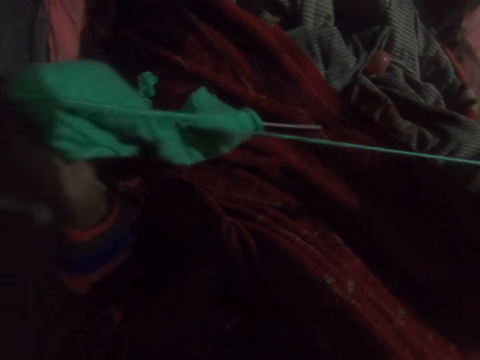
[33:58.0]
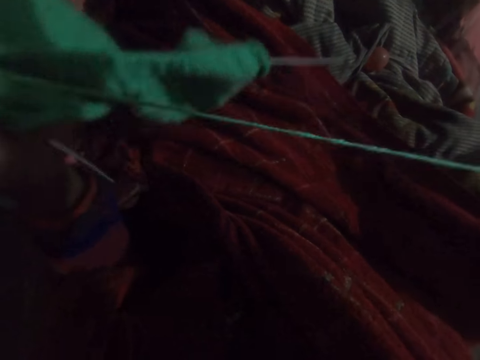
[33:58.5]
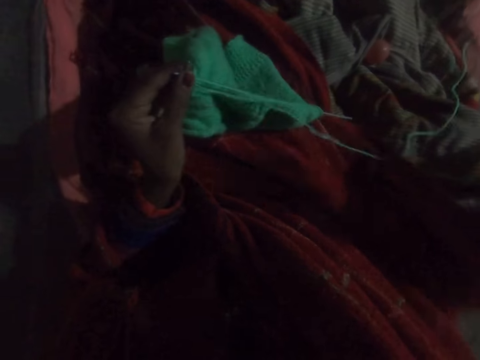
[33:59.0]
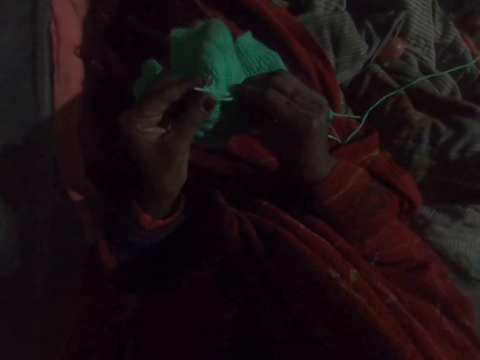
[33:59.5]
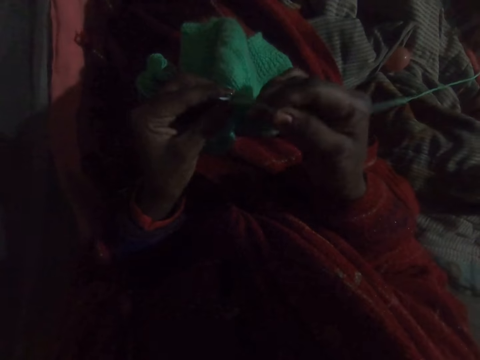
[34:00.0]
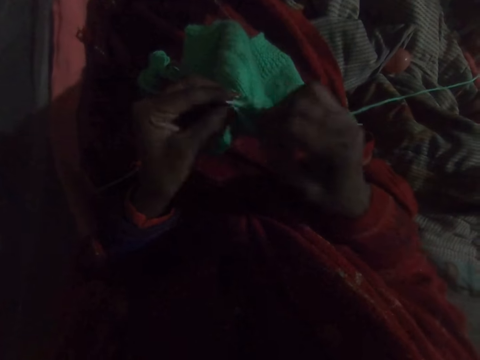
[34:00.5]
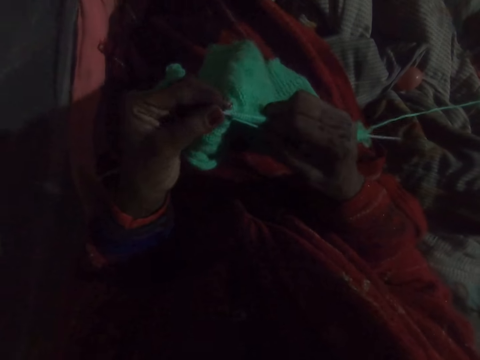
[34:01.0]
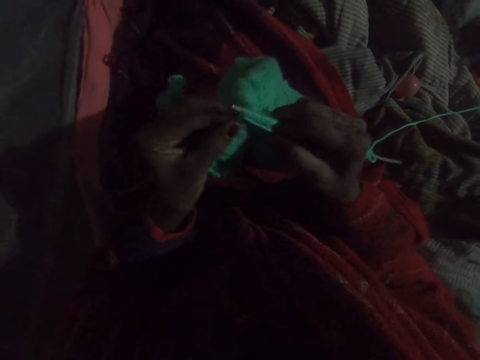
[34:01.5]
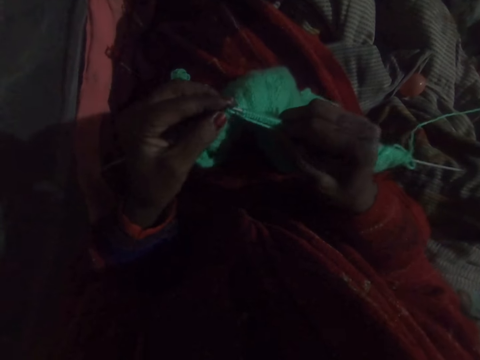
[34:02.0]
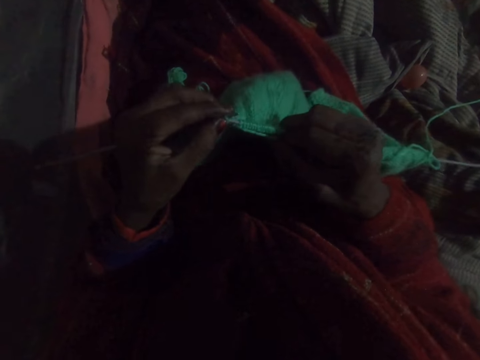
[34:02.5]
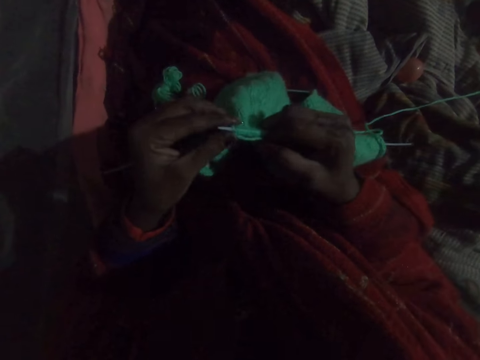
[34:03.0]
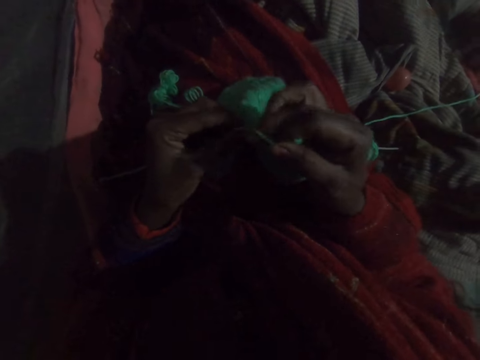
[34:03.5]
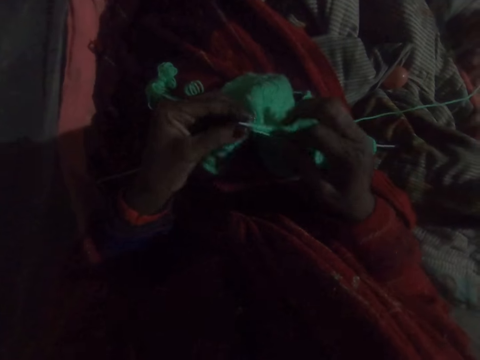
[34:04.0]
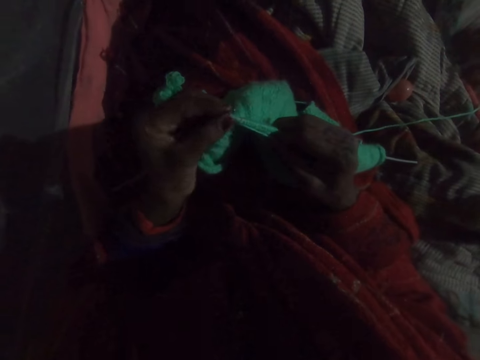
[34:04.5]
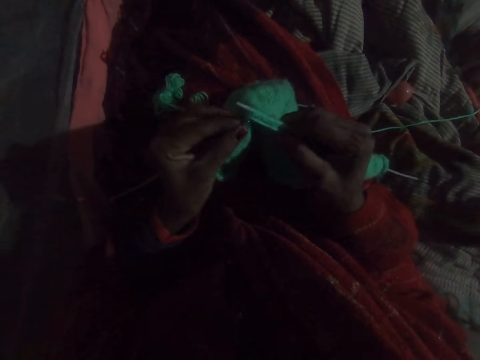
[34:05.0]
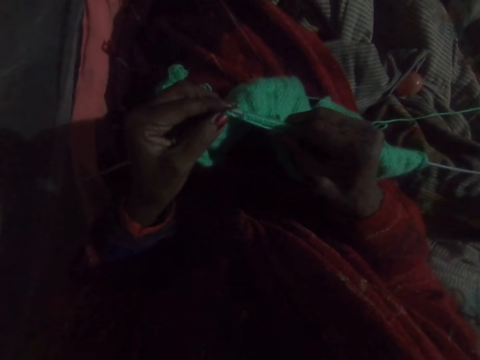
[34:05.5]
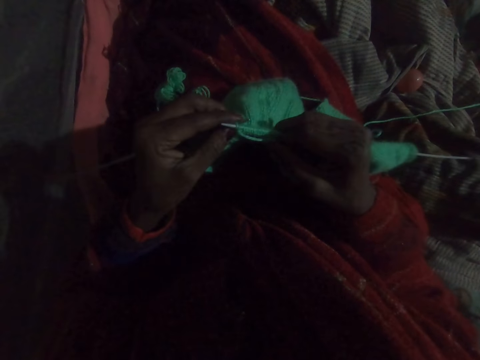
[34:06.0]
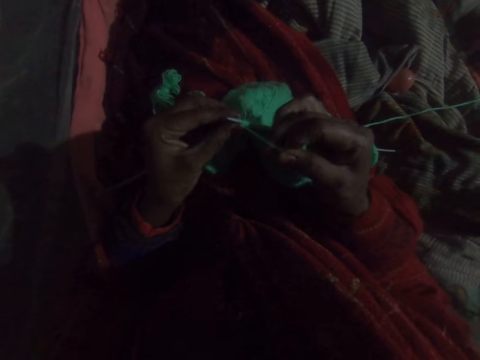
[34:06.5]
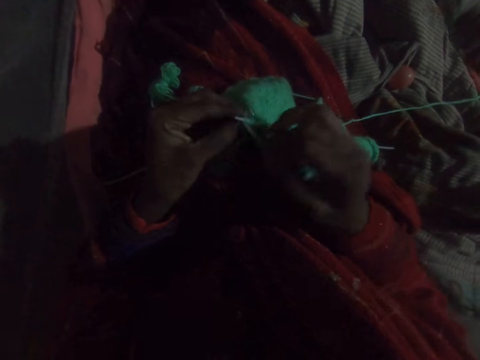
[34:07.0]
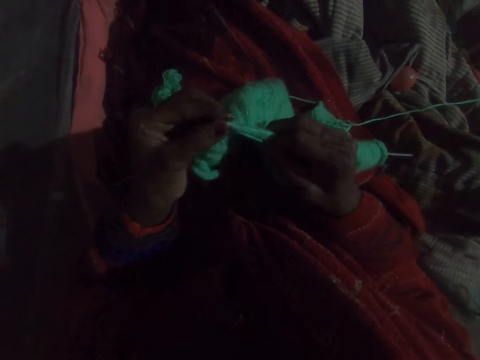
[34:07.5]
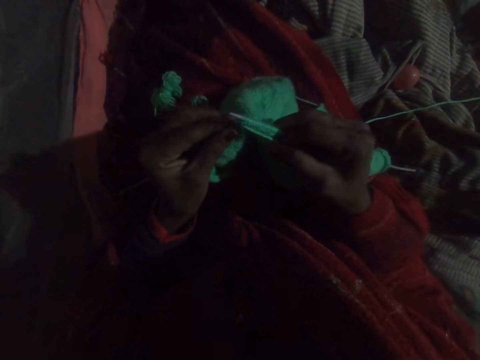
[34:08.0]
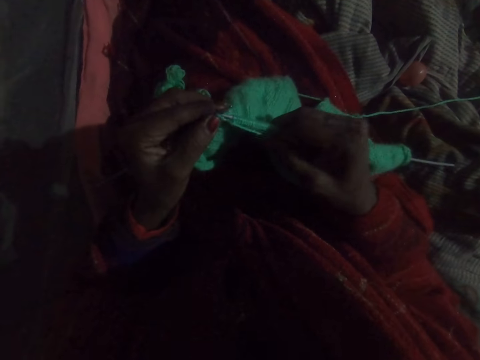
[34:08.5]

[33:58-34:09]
The camera wearer knits fabric with a hooked needle.

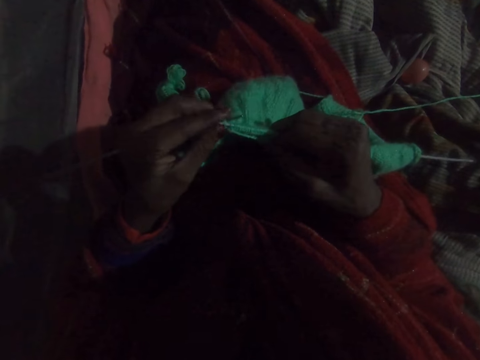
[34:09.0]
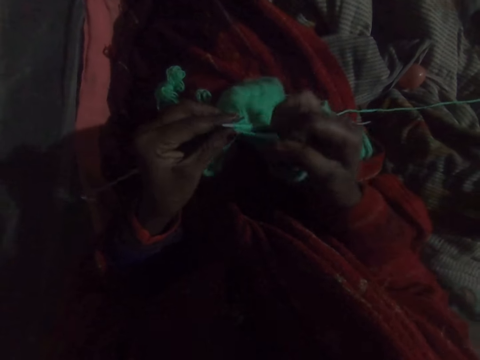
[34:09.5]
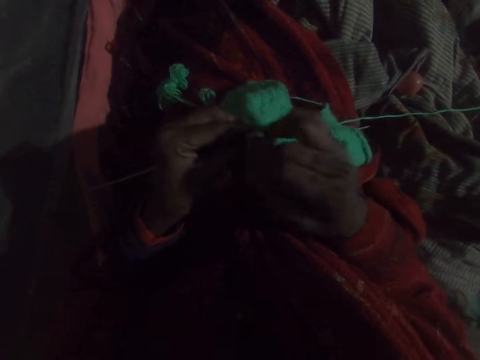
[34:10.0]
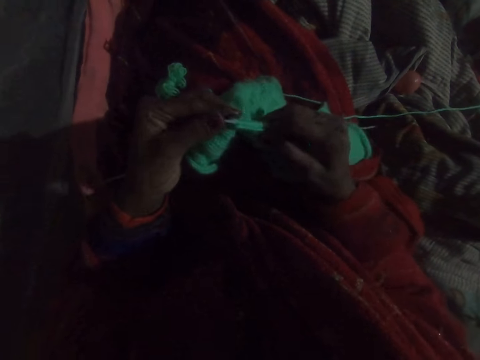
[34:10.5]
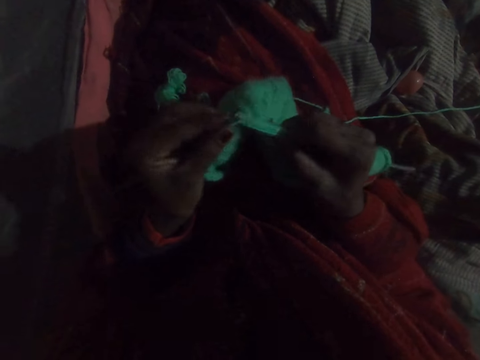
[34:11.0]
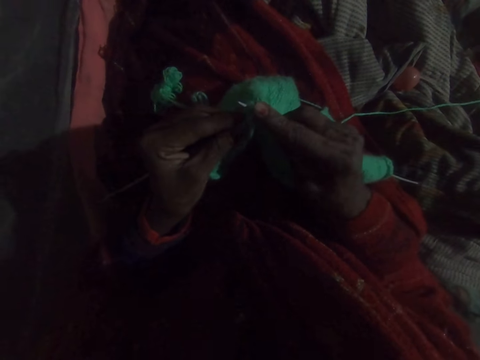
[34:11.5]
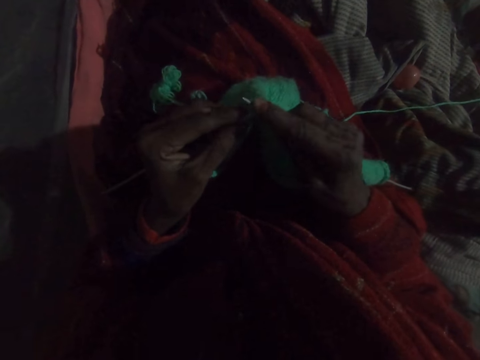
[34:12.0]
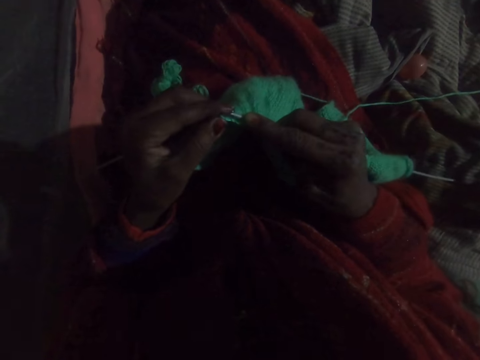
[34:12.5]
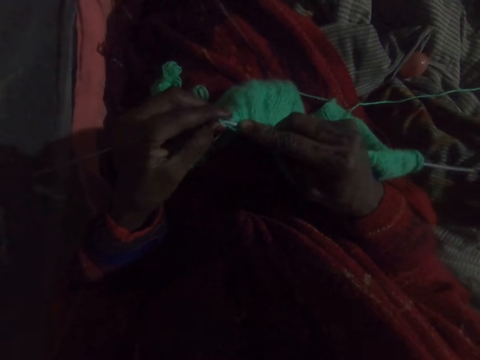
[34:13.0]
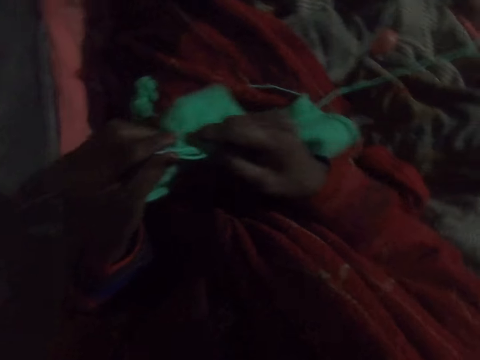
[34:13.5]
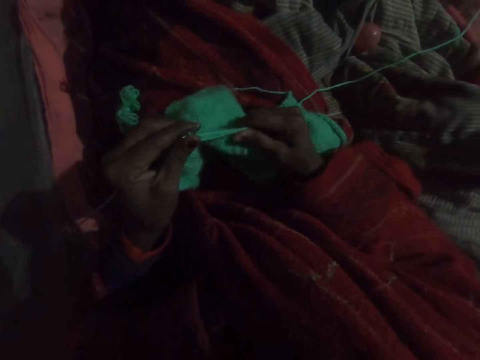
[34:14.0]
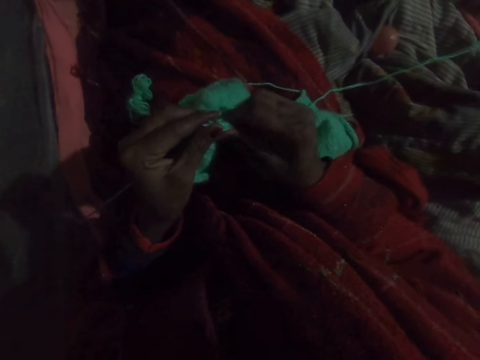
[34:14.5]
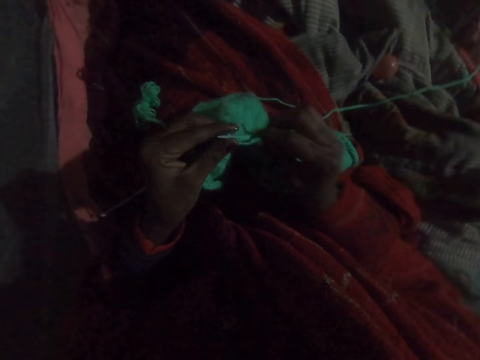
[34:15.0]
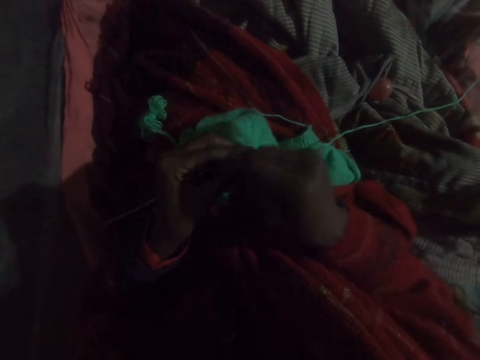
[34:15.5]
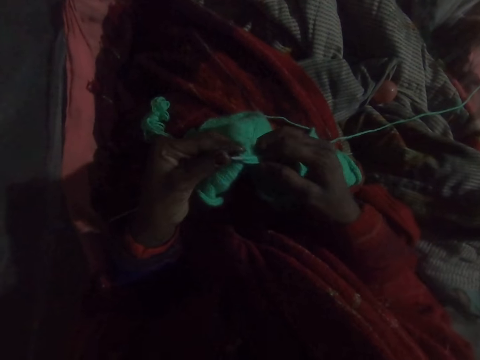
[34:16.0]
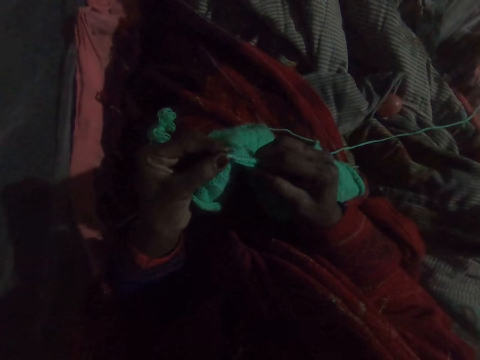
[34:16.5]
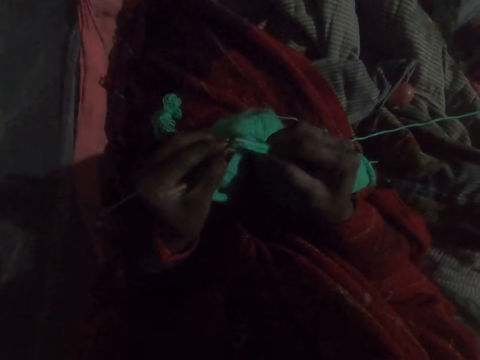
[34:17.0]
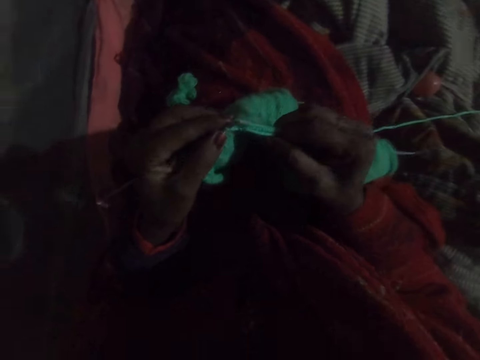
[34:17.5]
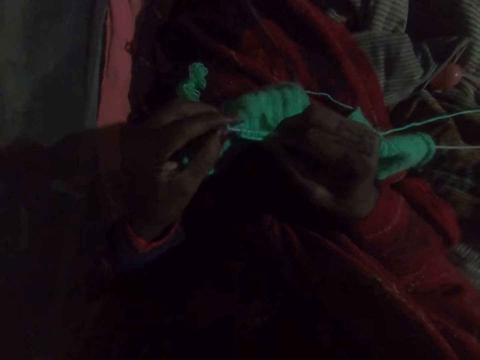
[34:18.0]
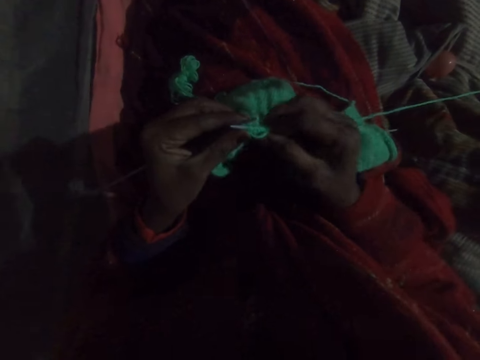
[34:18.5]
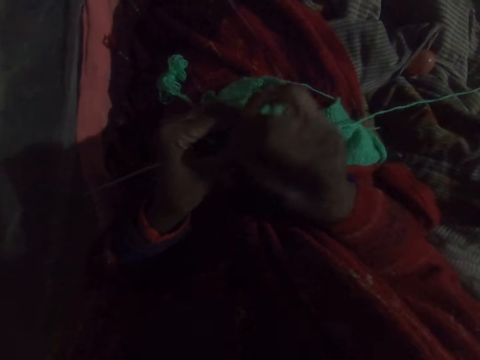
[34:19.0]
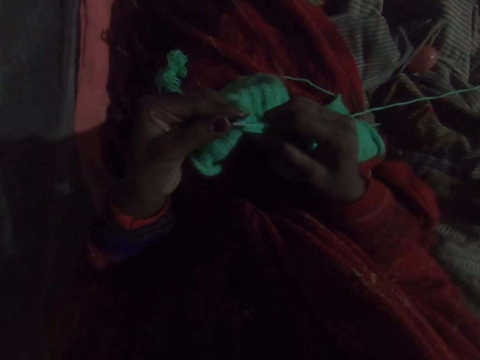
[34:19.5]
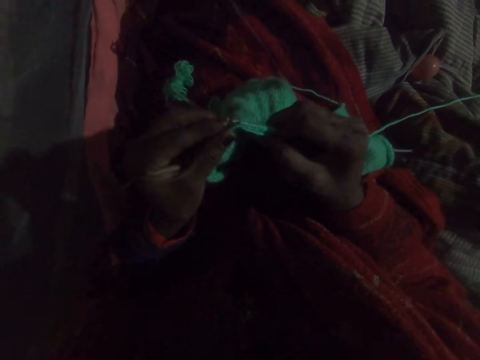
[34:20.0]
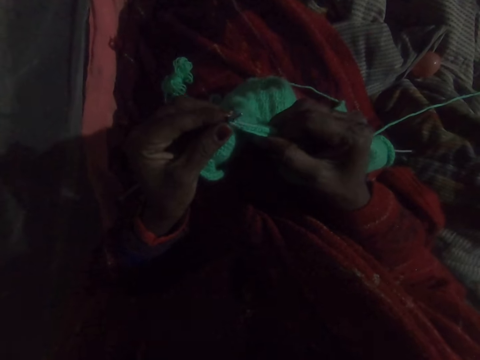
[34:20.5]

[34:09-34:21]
The camera wearer adjusts the knit on the needle with her right hand. She knits with wool.

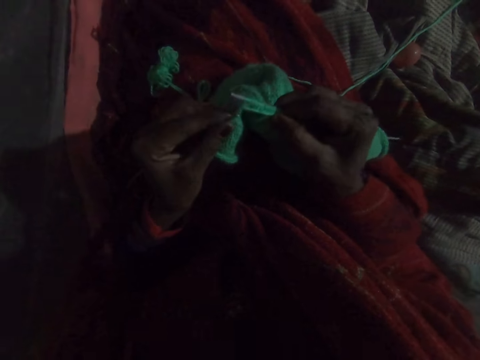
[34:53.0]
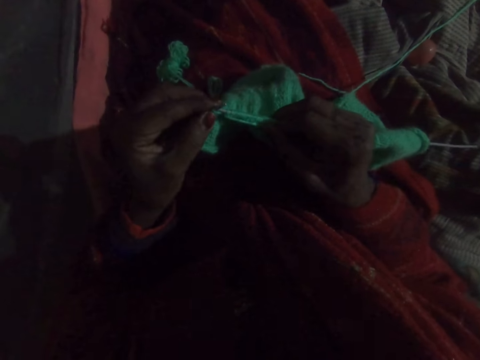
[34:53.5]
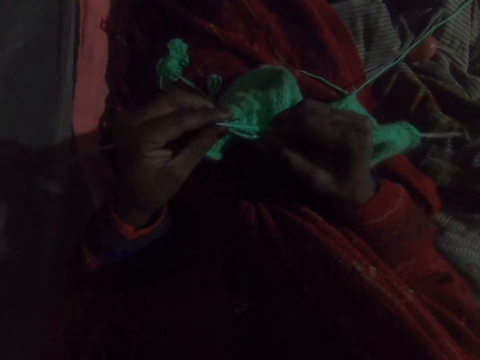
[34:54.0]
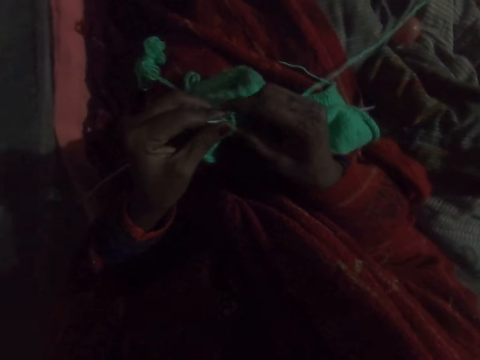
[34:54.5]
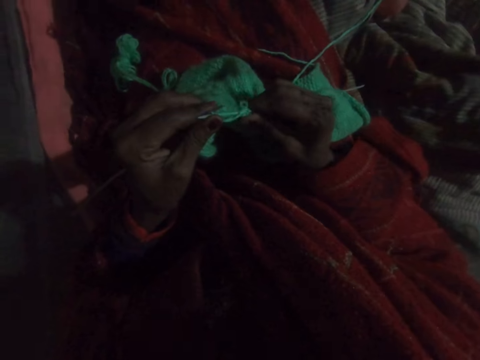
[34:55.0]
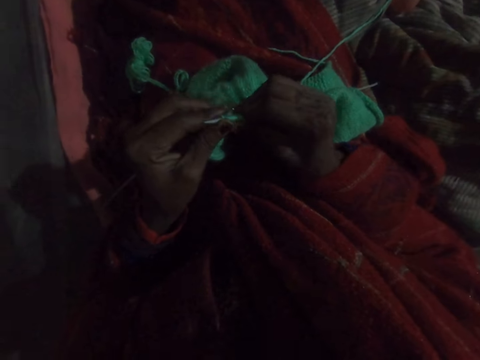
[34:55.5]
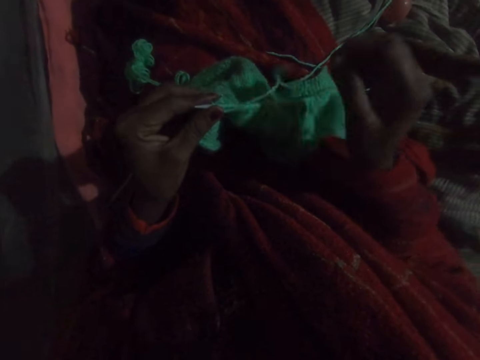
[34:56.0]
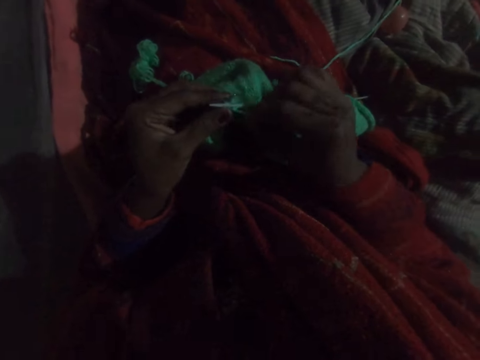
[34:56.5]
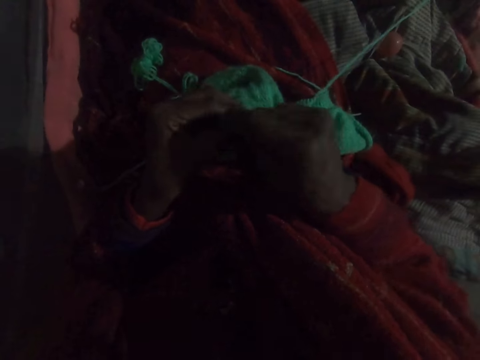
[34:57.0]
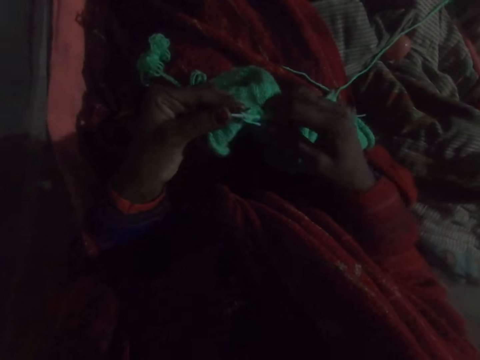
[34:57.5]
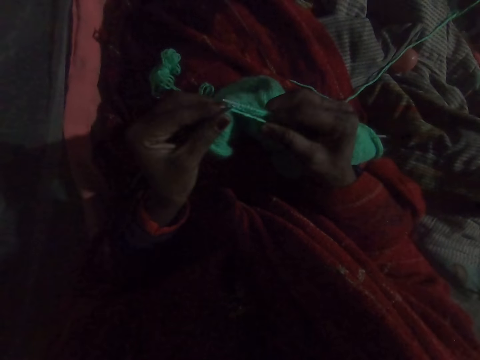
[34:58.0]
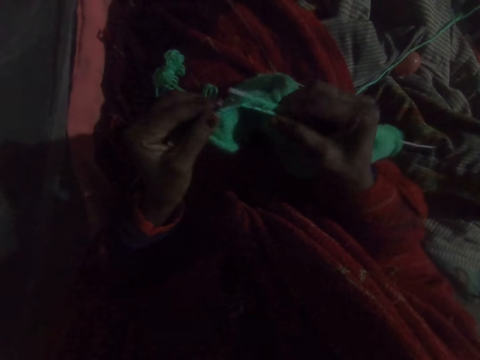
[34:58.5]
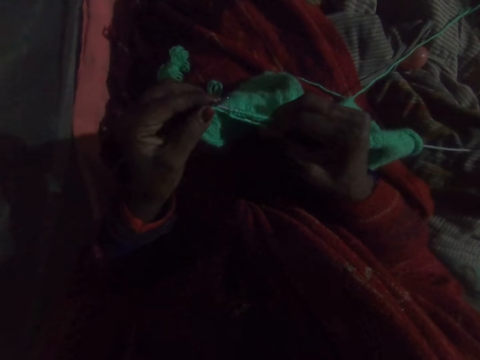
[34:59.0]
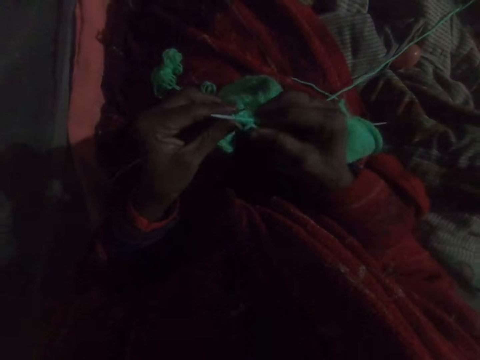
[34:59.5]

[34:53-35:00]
The camera wearer adjusts the knit on the needle with her right hand. She knits with wool.
